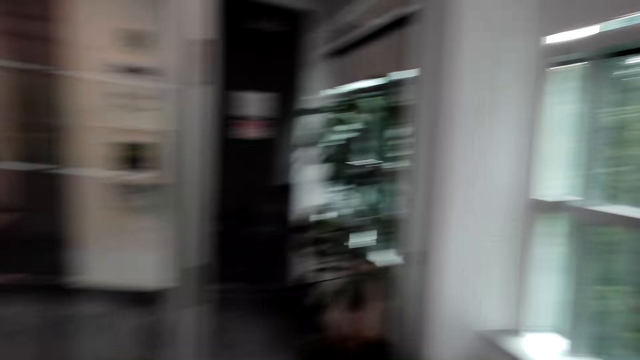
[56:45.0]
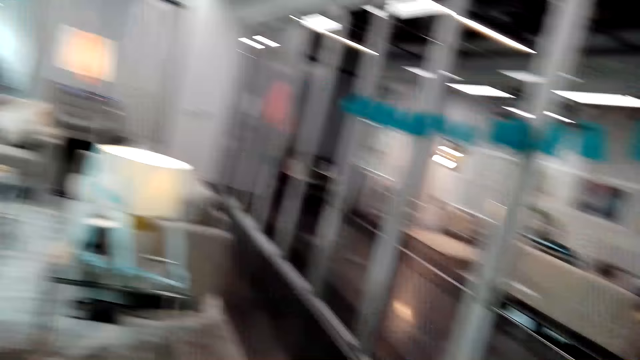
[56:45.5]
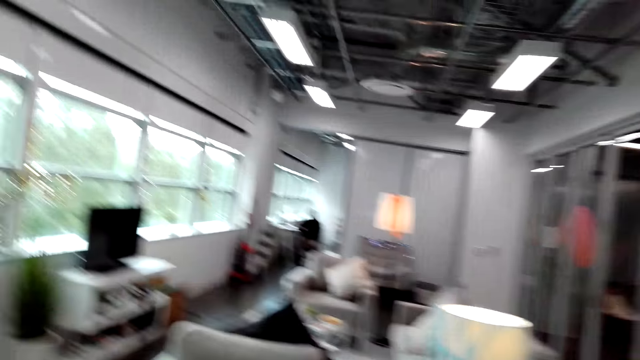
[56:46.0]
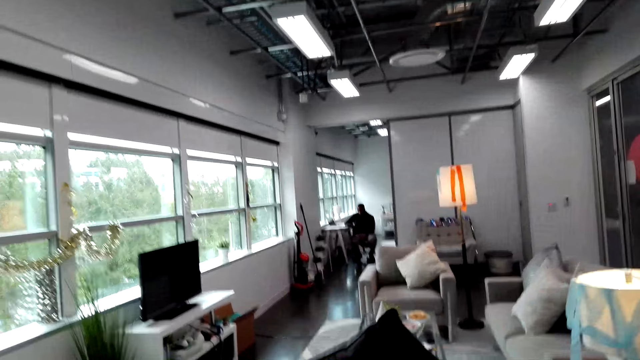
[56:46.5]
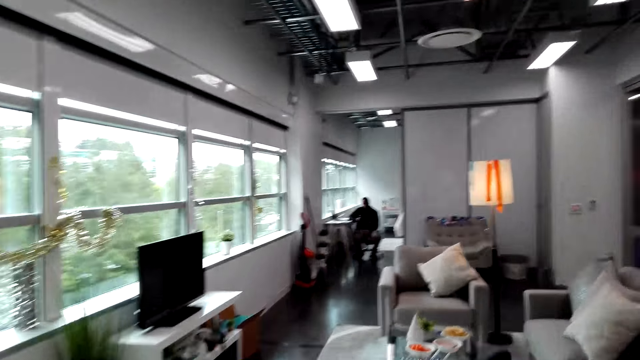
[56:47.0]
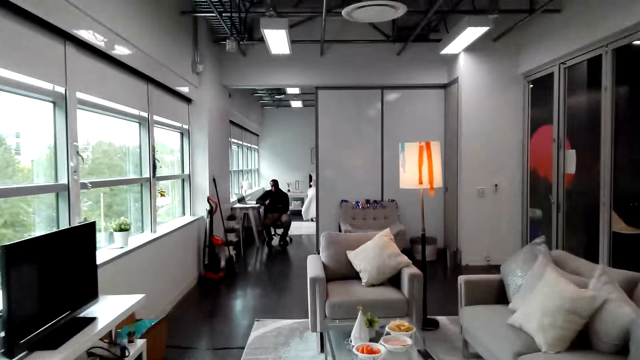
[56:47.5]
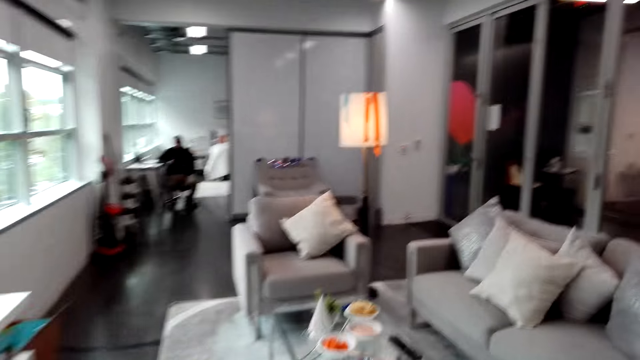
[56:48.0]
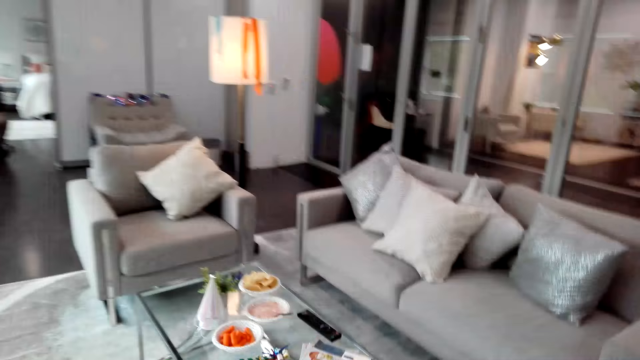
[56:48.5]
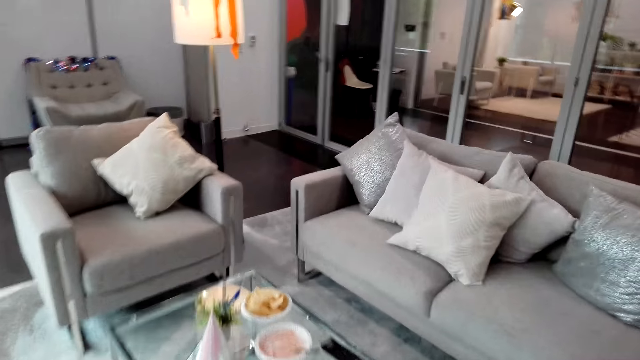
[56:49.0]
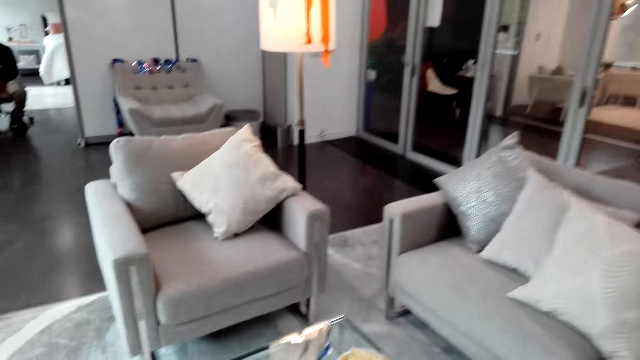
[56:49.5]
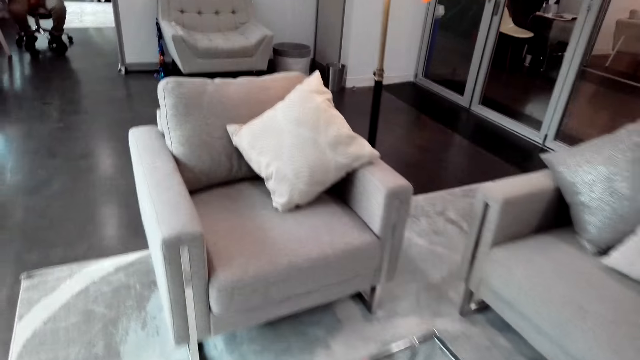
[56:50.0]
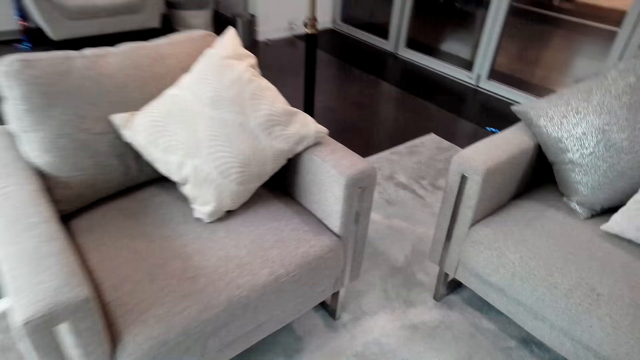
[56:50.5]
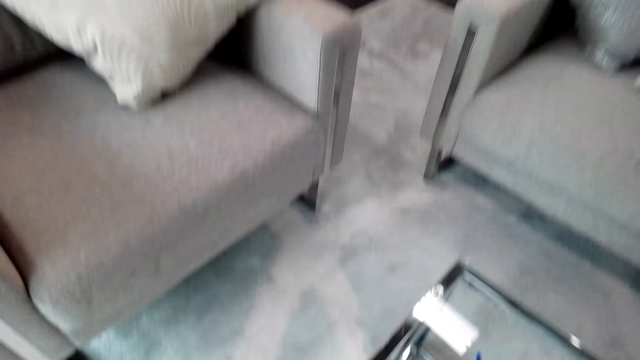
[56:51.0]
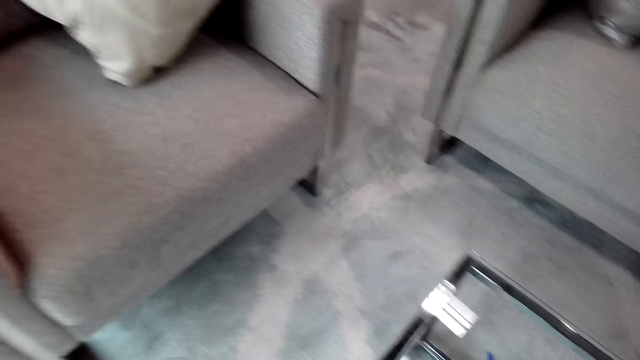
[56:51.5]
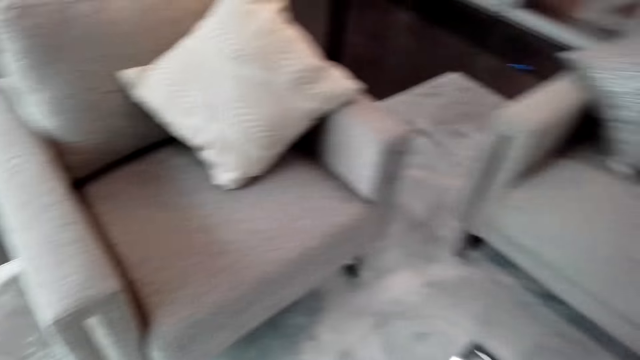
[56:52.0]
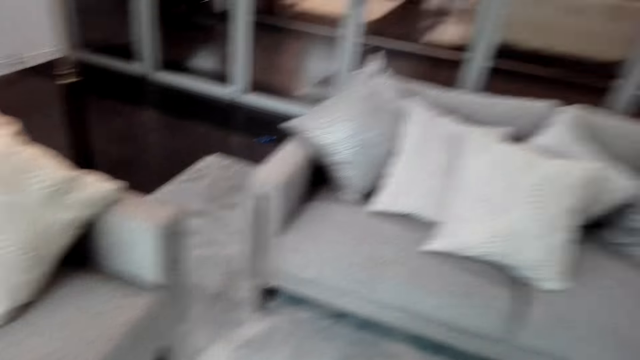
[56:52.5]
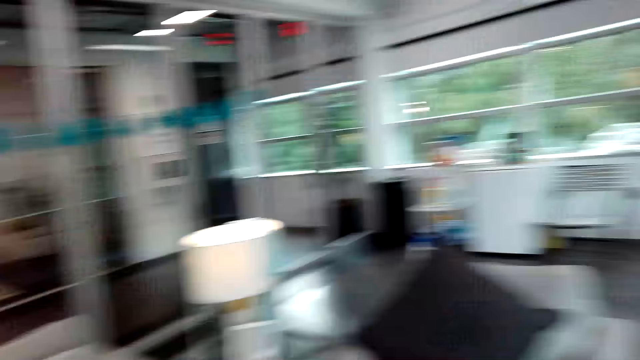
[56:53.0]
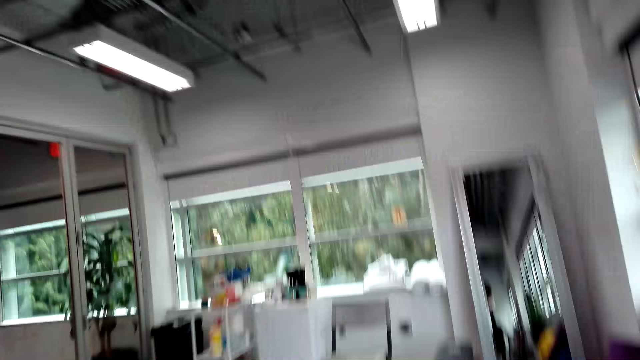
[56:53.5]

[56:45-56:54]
The camera wearer turns around. They walk around the house. They talk with a man.

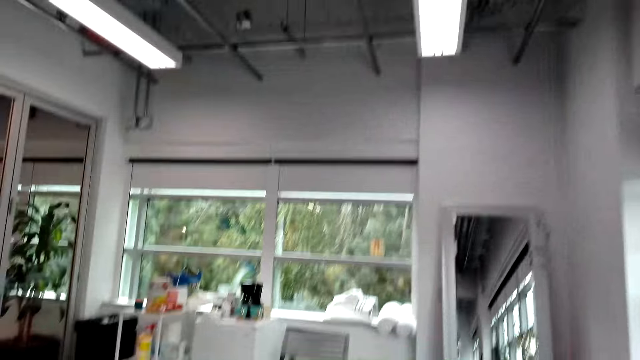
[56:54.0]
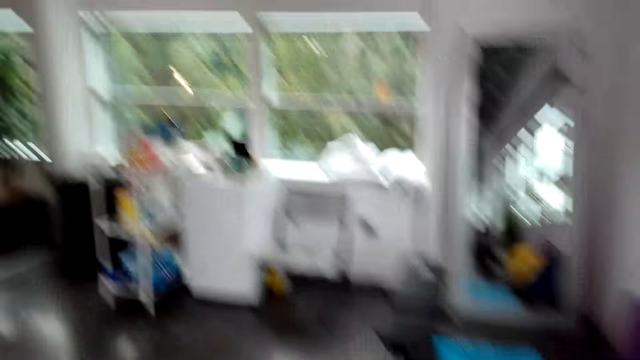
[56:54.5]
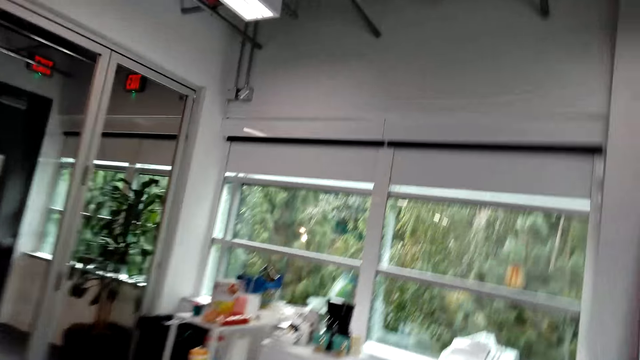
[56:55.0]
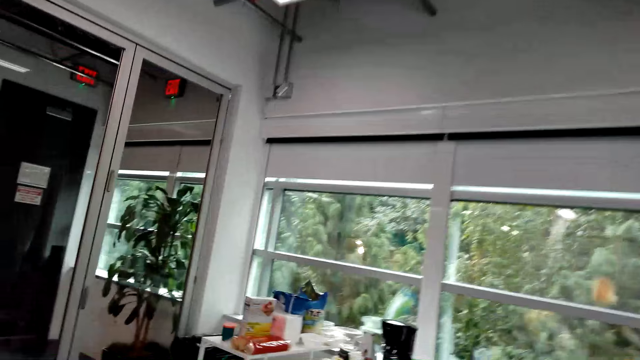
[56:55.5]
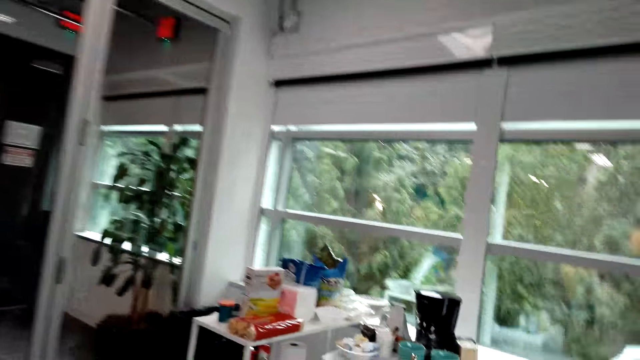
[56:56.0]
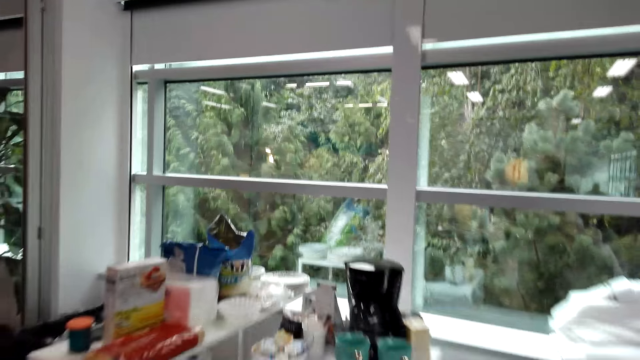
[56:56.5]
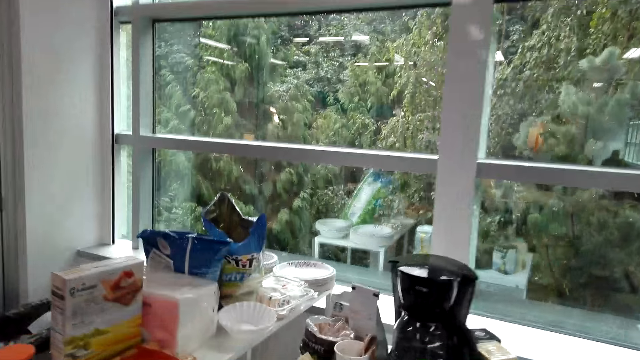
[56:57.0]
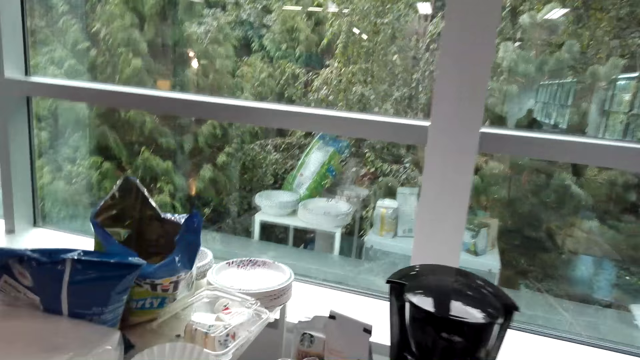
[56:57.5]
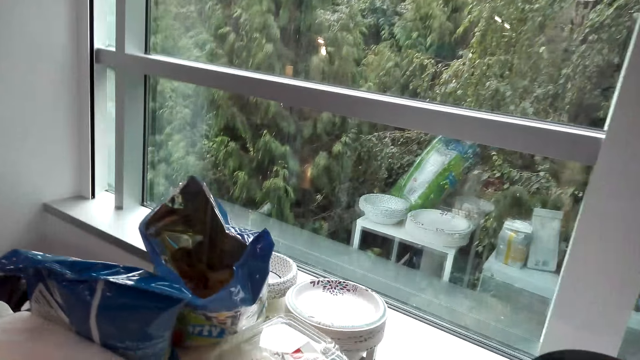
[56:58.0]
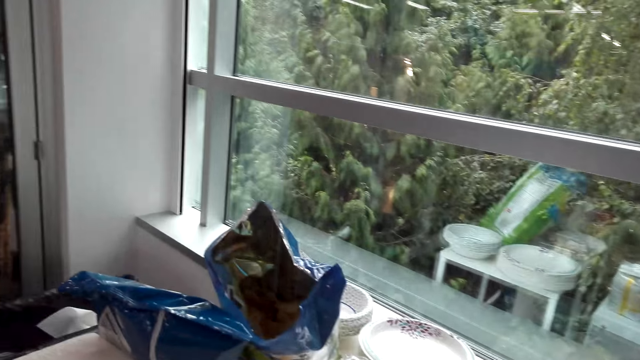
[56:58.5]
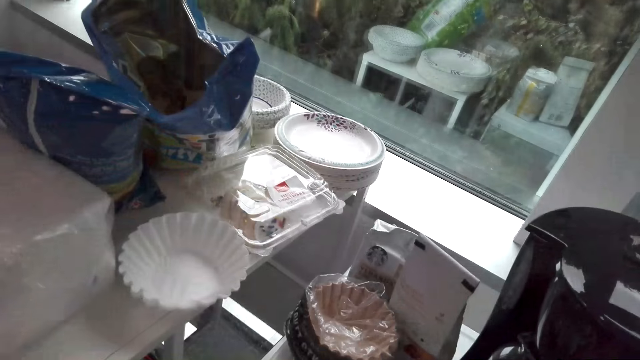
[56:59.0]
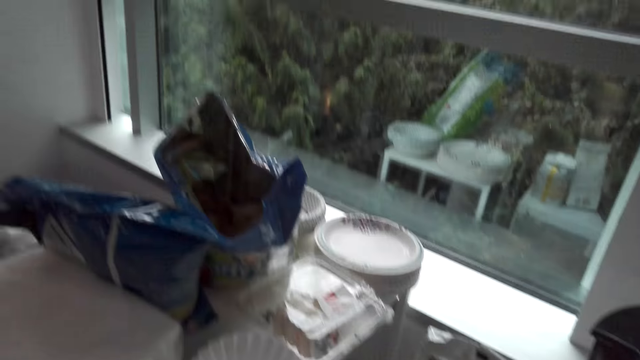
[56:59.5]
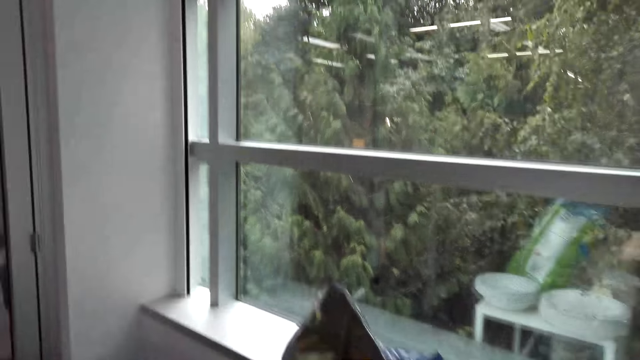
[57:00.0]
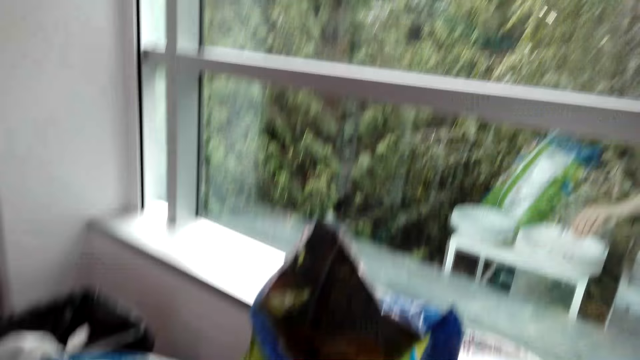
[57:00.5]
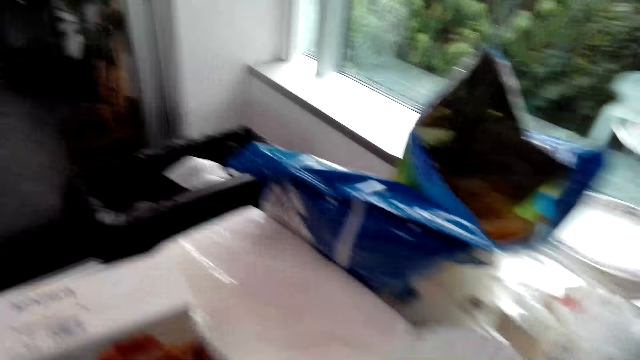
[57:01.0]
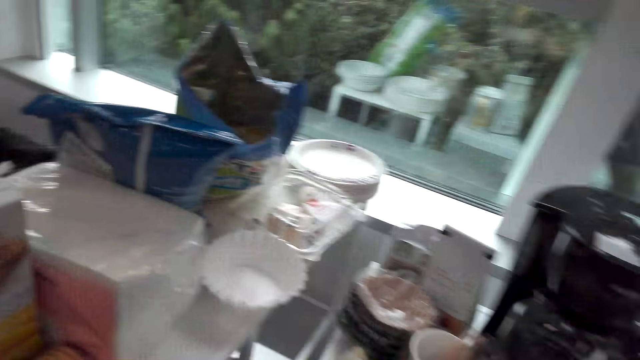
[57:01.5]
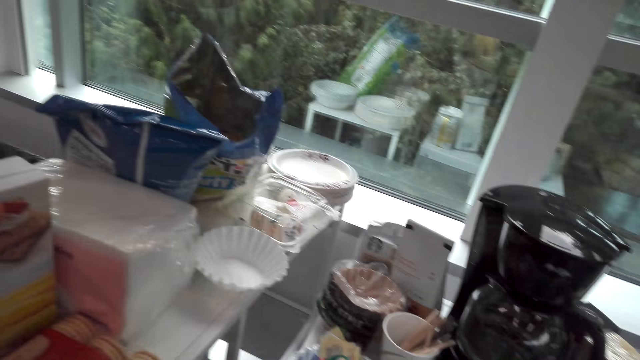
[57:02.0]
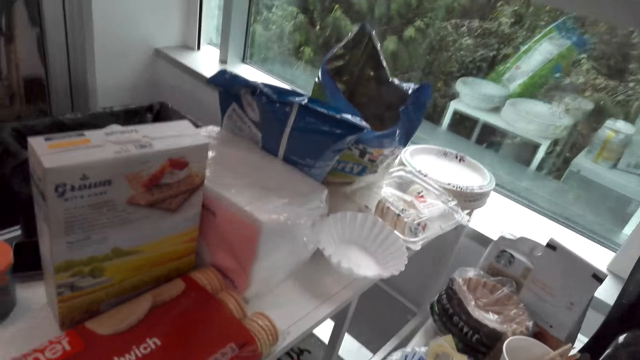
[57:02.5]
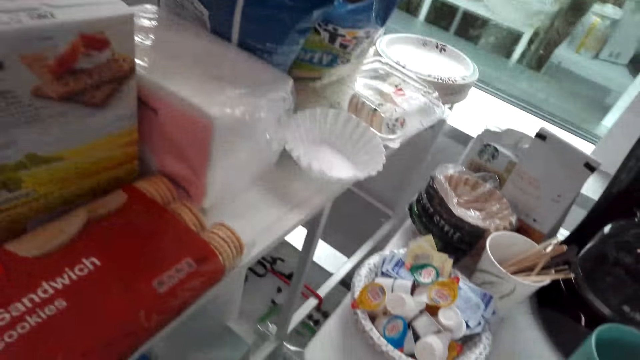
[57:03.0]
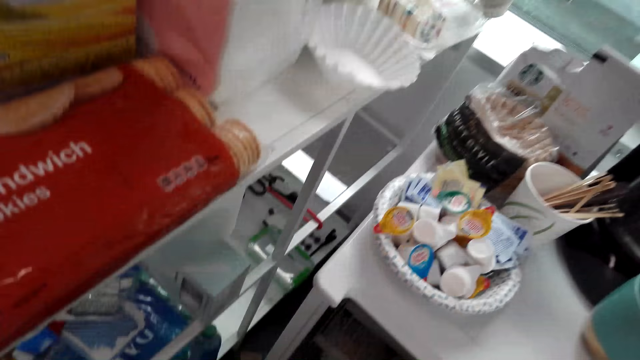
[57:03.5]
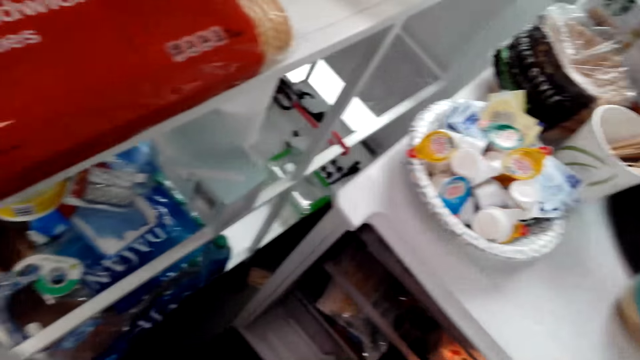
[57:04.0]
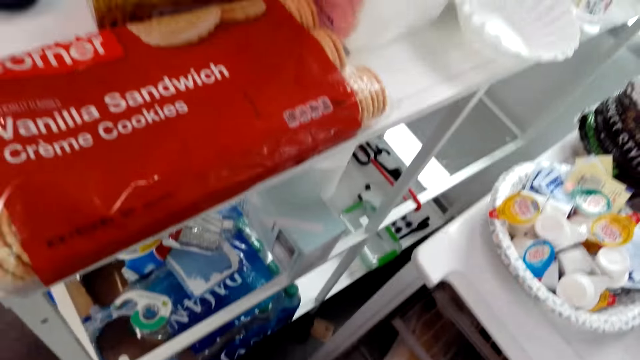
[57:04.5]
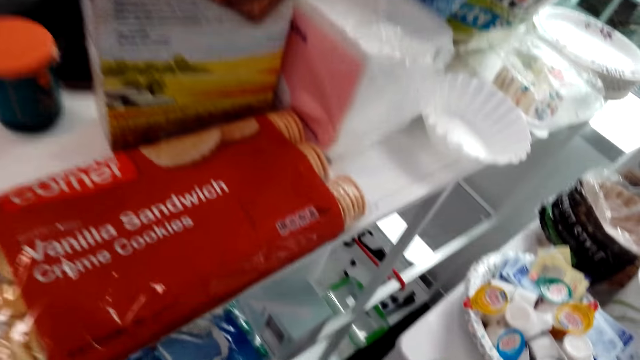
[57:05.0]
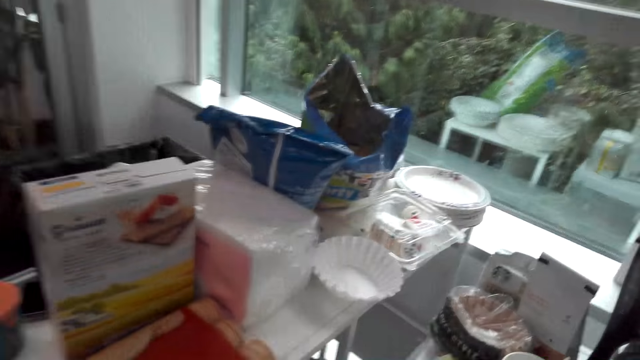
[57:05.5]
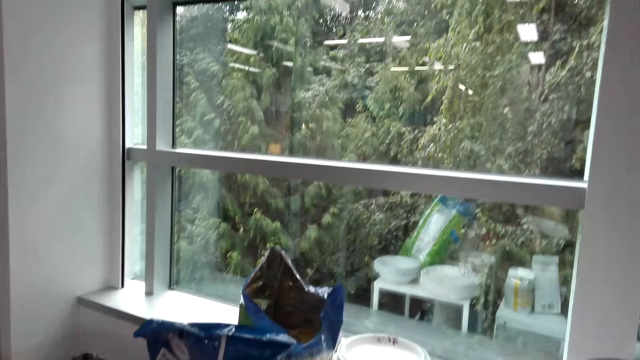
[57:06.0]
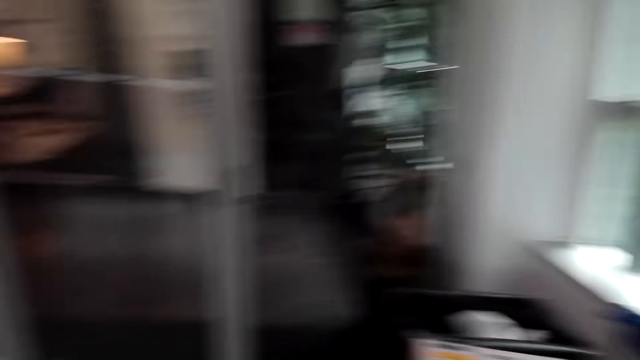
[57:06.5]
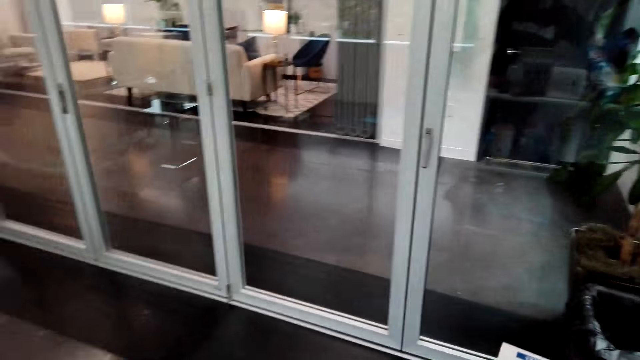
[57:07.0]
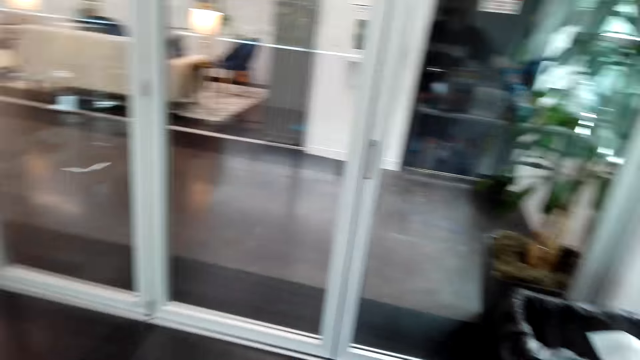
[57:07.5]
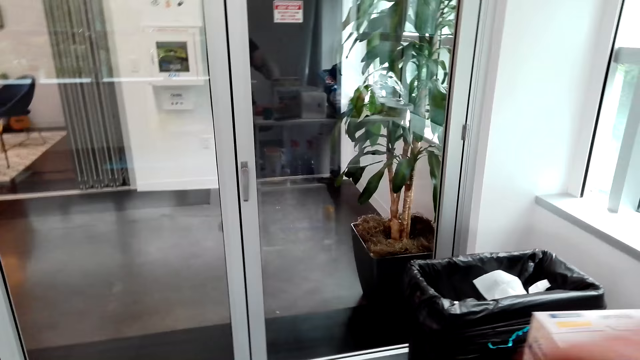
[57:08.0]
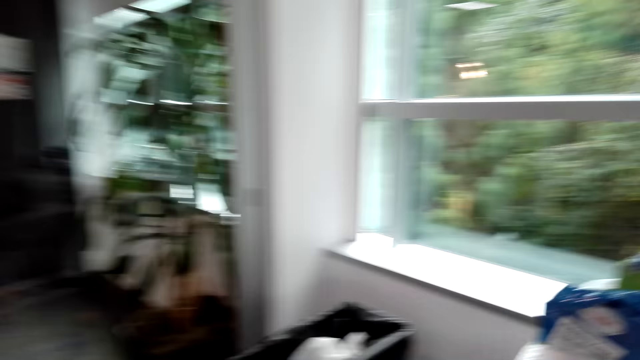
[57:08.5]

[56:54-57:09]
The camera wearer walks in the house. They do something. They look around. They do something. They converse with a man.
